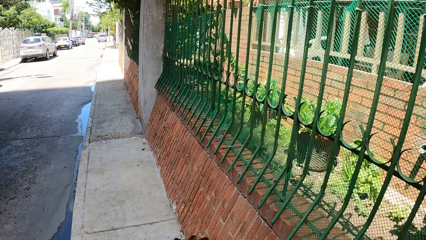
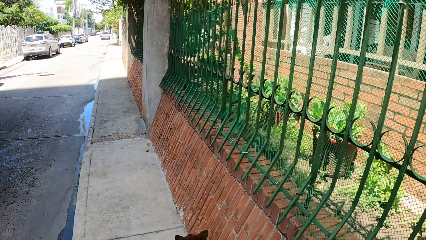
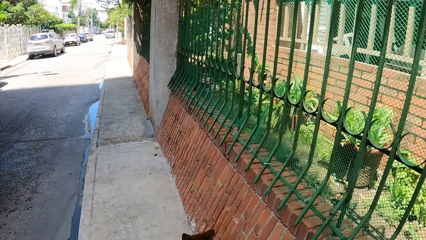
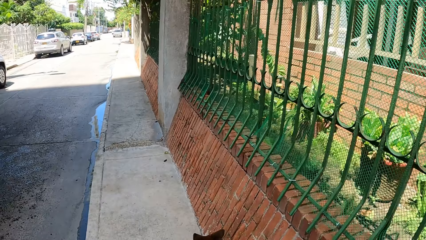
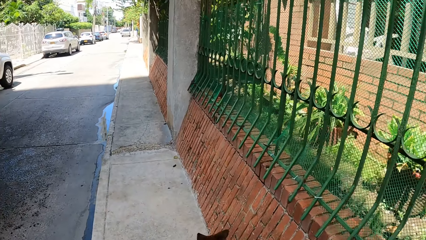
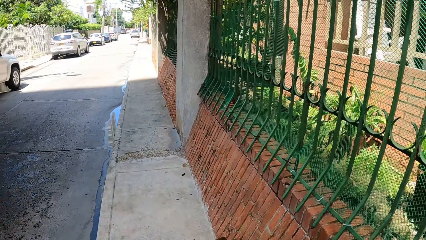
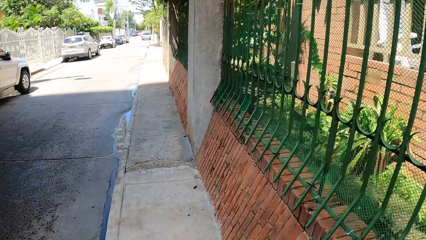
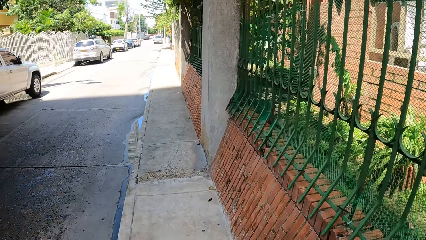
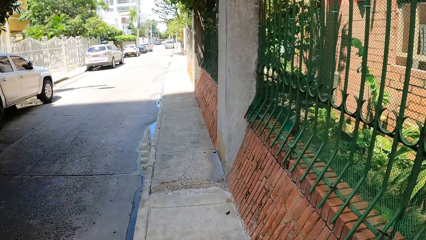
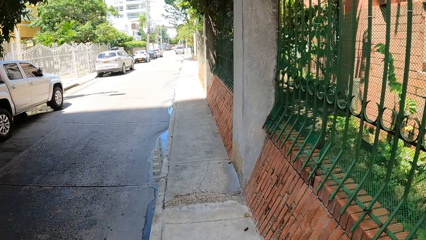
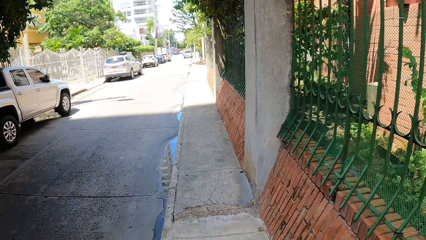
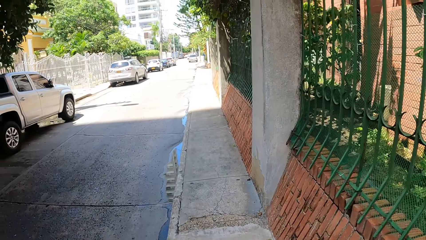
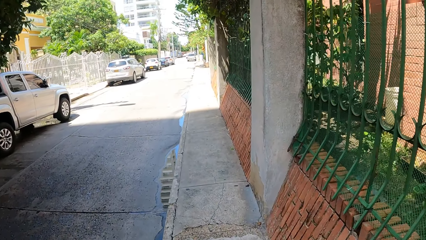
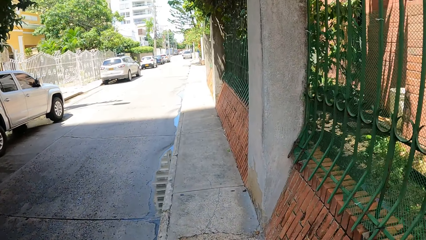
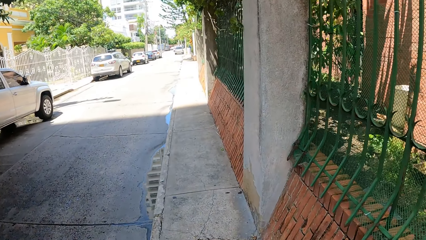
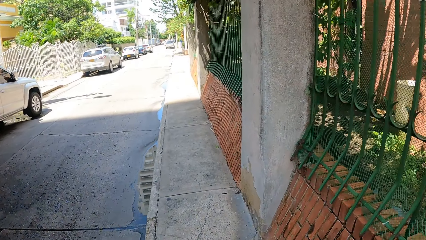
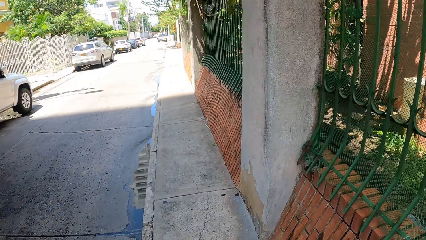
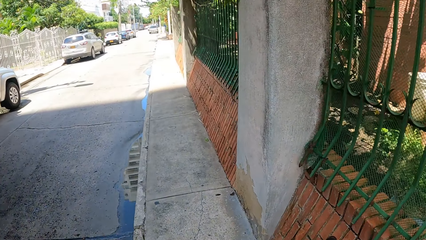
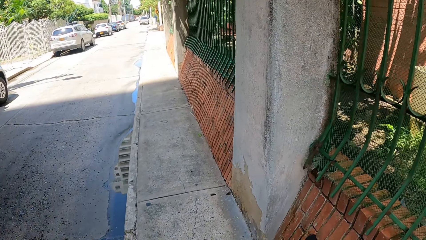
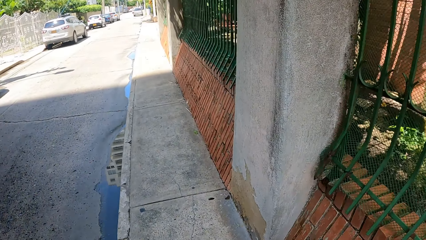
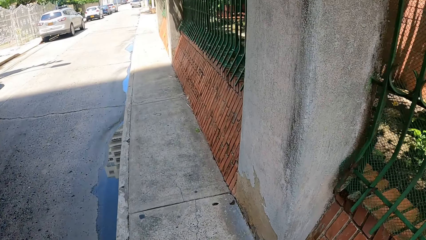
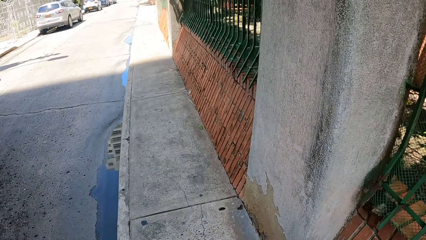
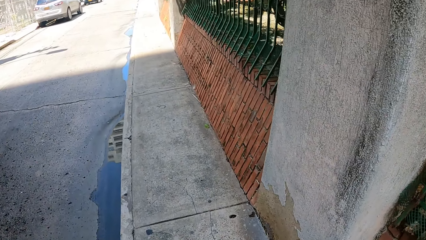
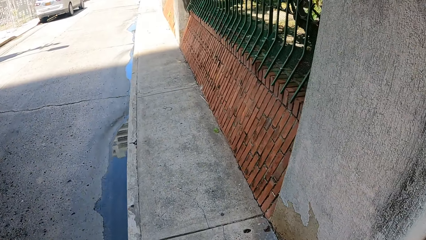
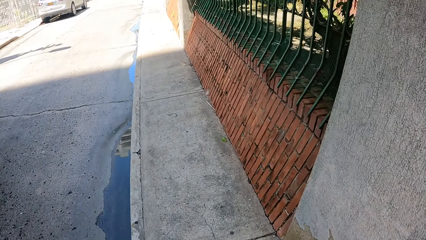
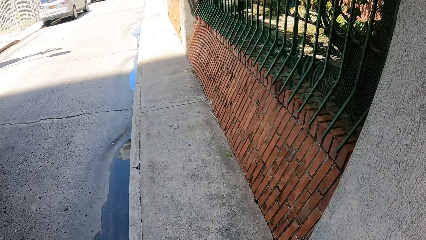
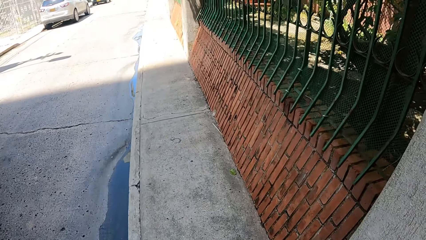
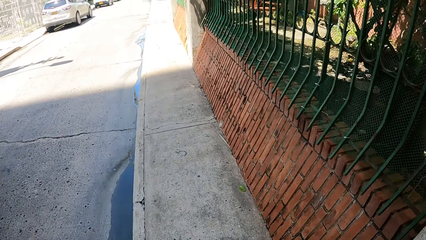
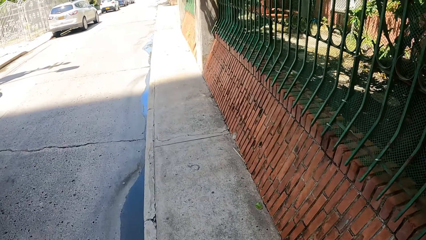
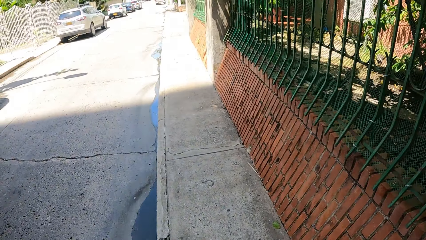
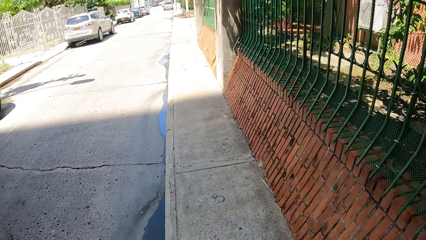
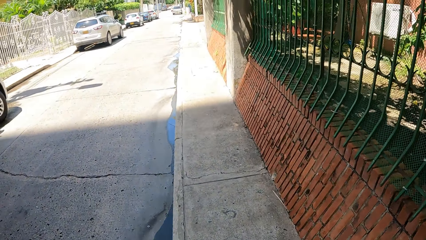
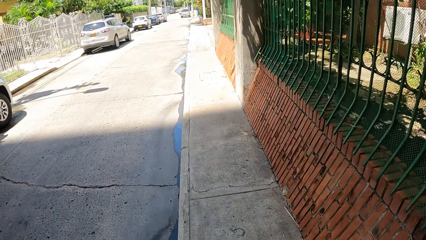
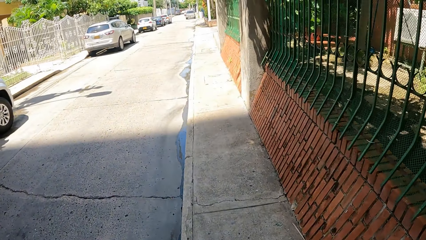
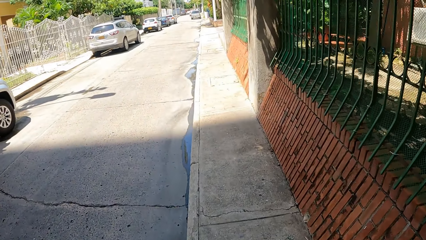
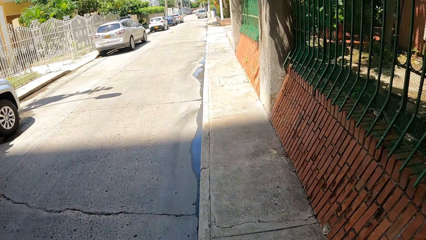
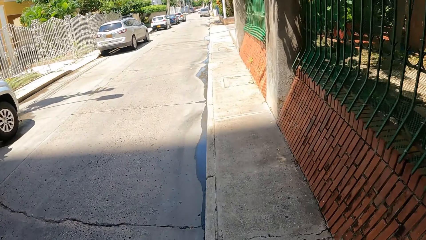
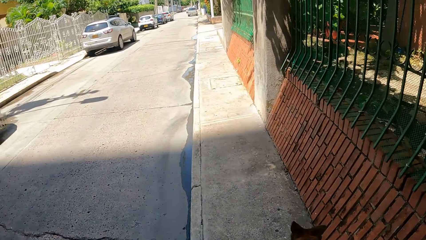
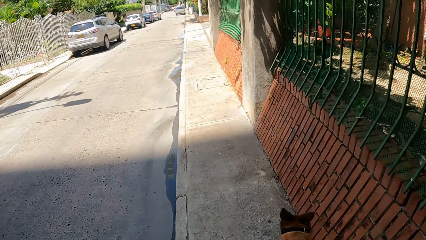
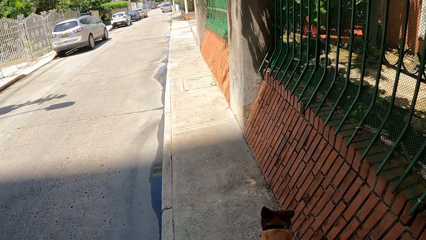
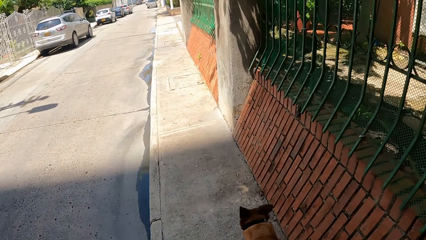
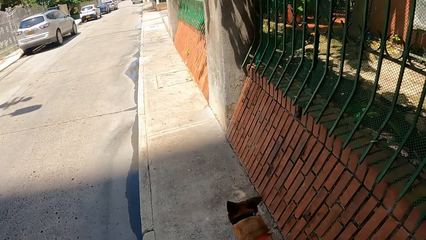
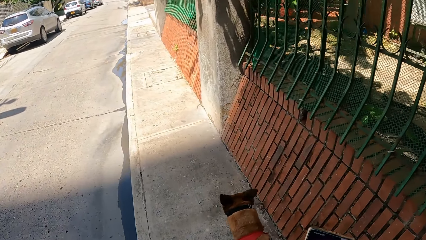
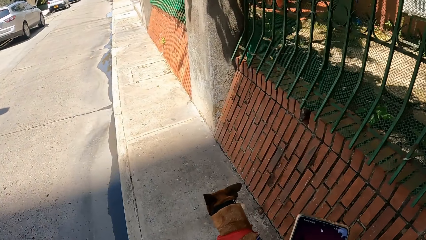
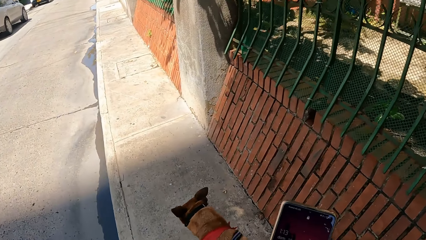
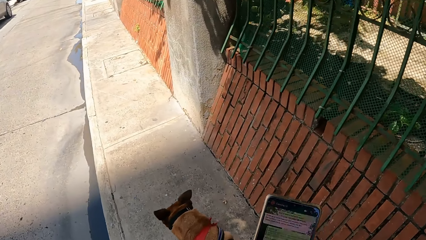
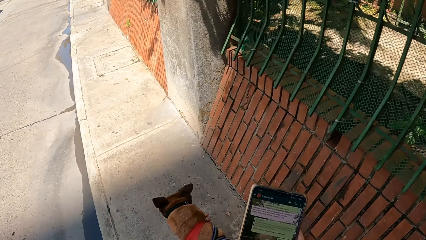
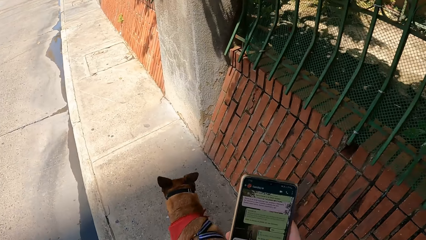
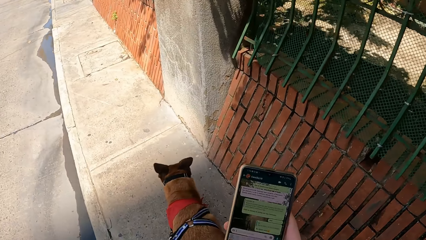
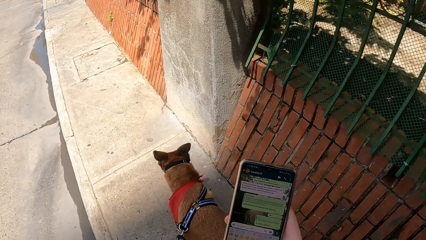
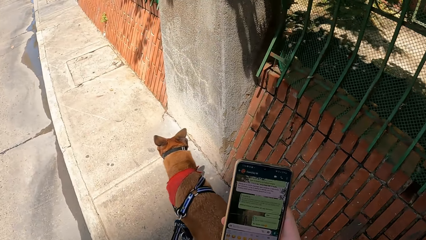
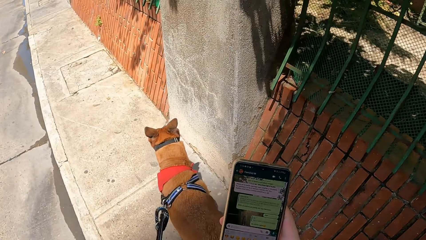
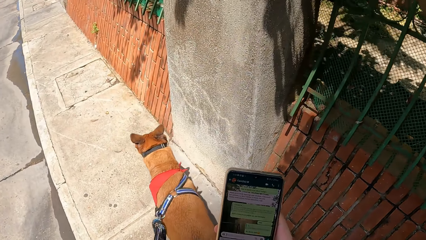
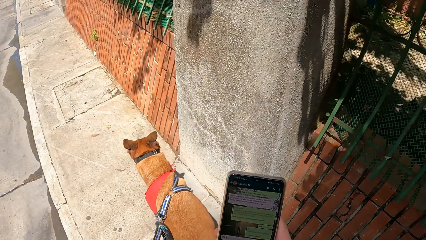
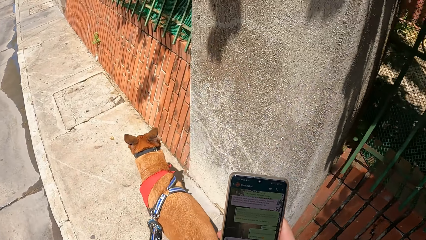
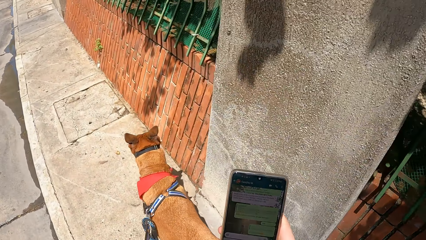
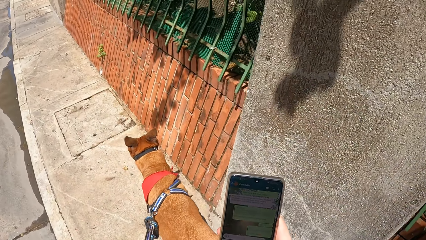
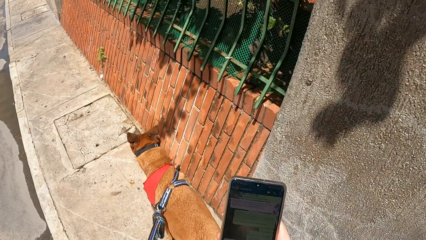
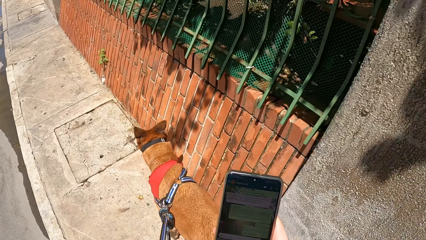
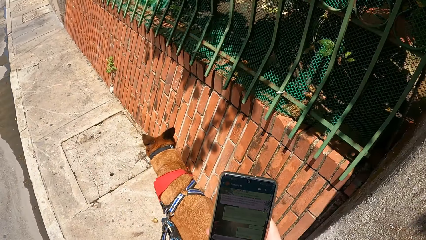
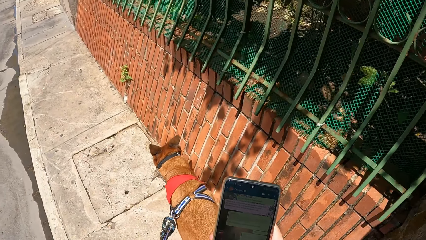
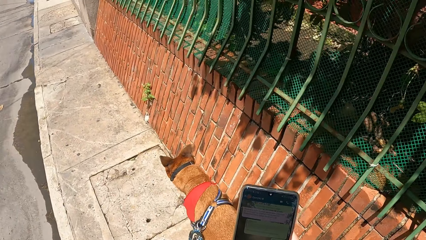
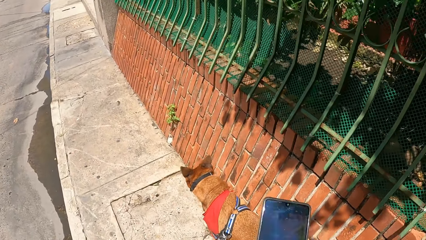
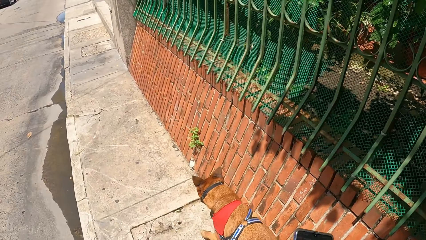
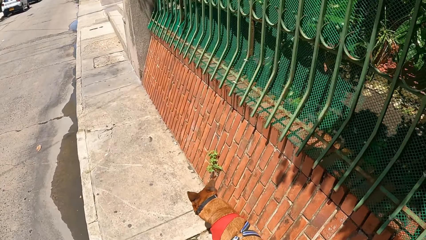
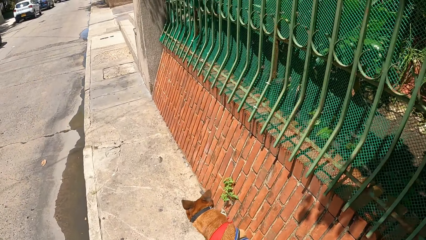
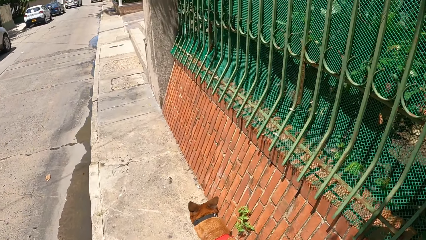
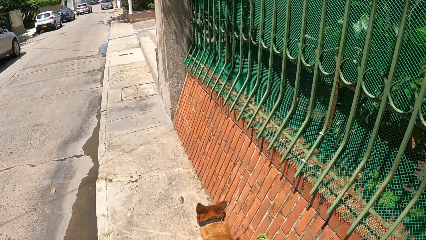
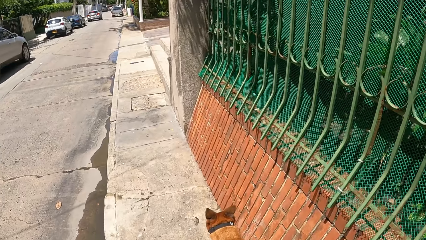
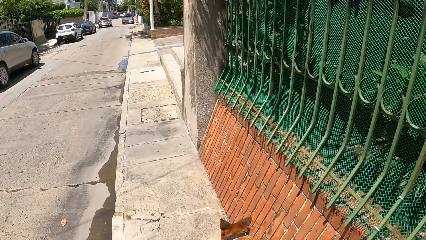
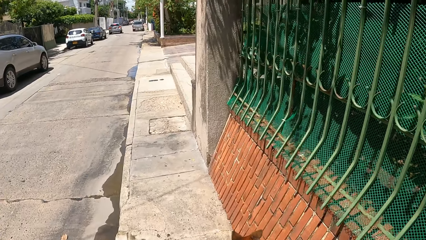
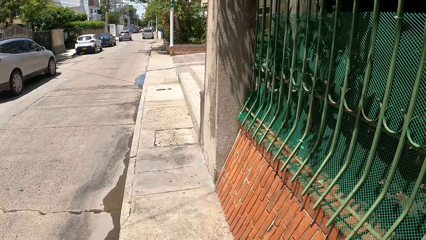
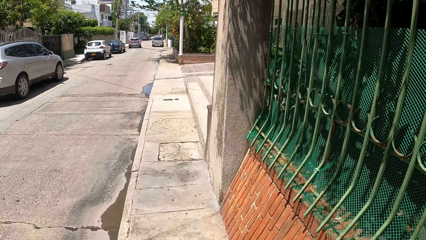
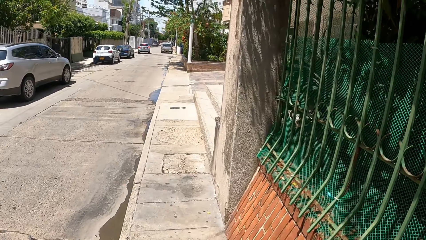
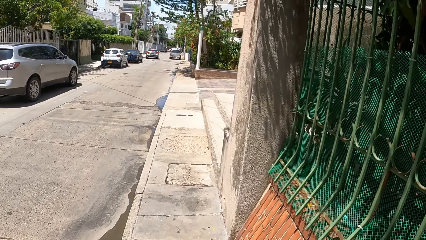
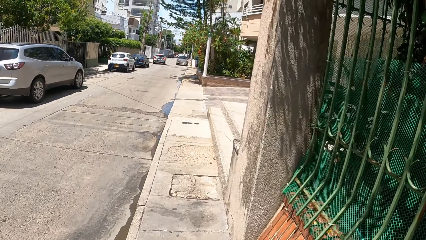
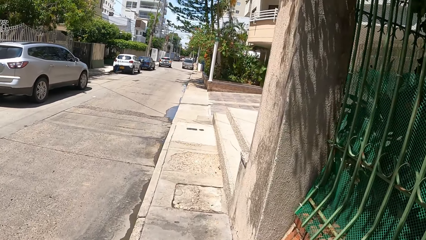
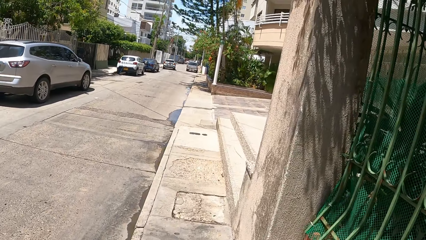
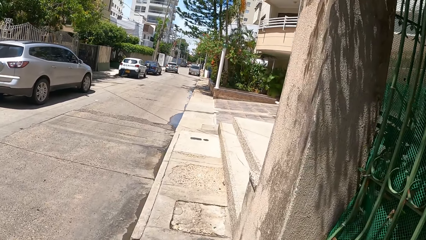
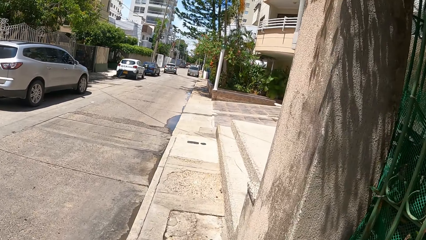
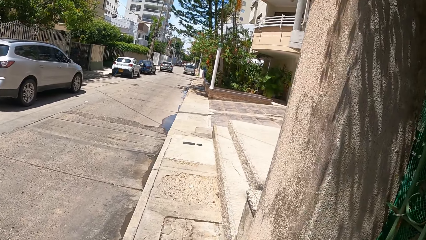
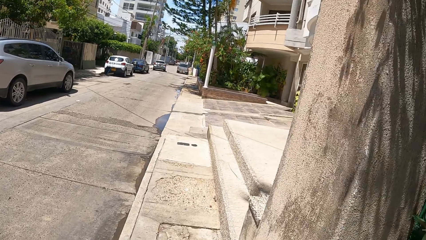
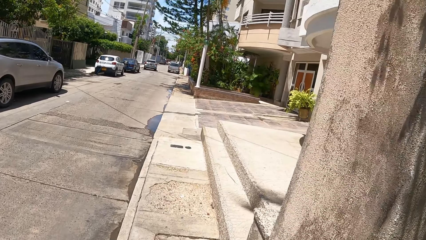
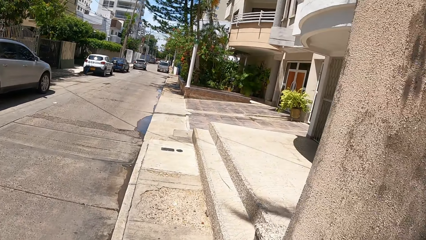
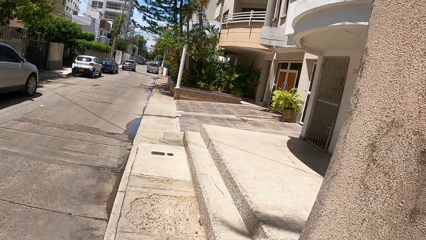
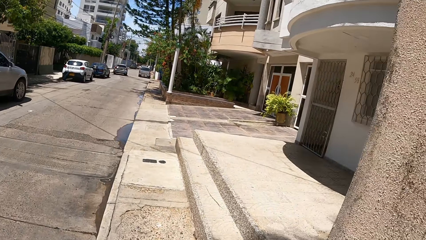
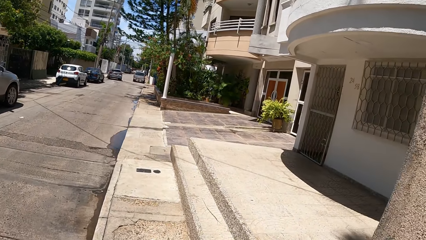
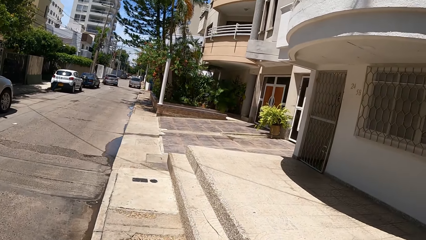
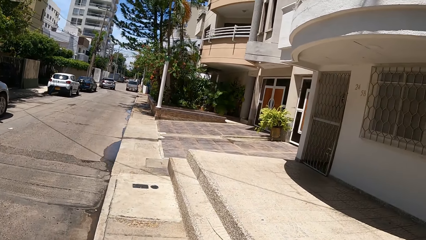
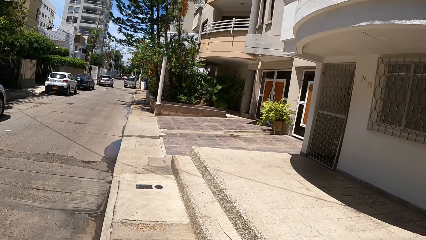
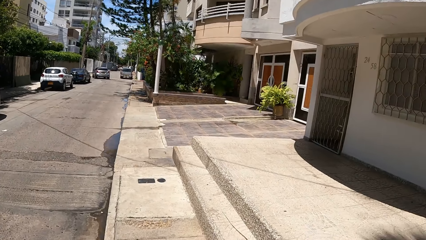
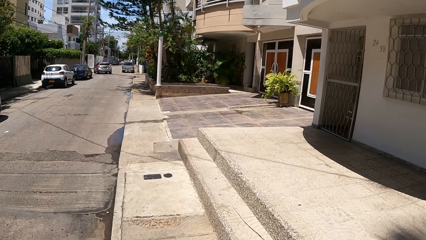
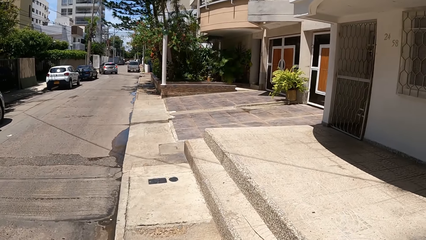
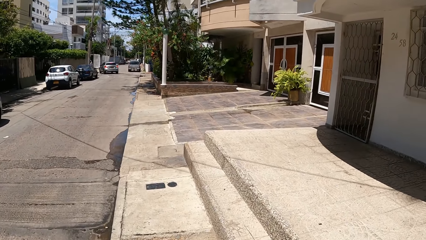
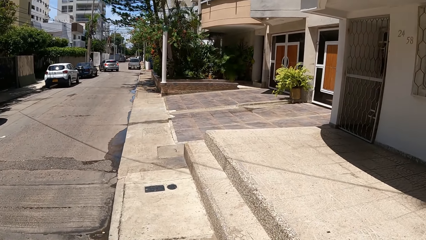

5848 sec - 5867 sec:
The camera wearer walks the dog, uses the phone and holds the phone. They walk the dog on the pavement and look around.
